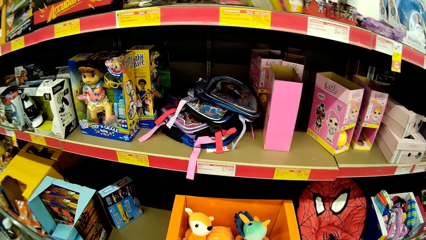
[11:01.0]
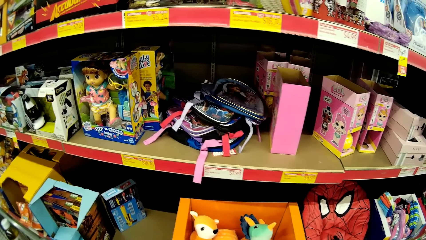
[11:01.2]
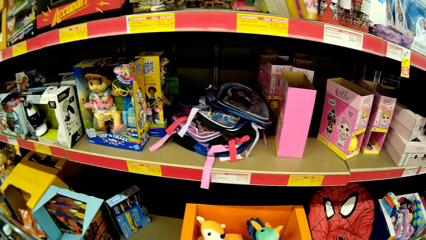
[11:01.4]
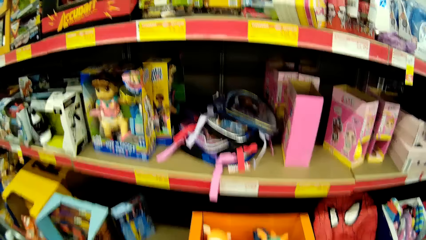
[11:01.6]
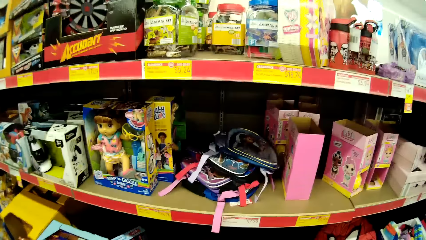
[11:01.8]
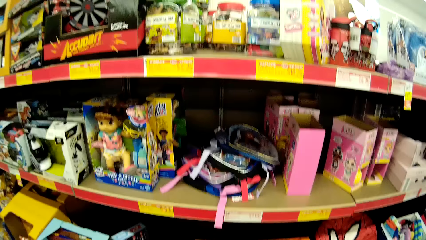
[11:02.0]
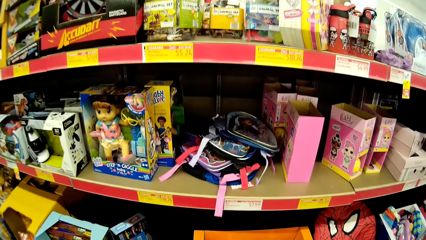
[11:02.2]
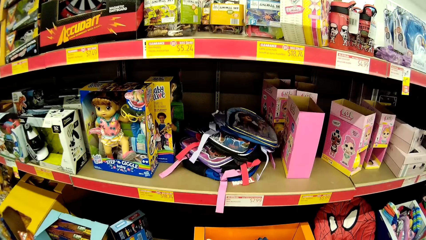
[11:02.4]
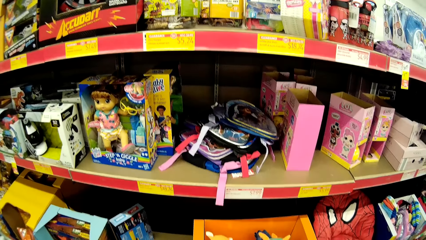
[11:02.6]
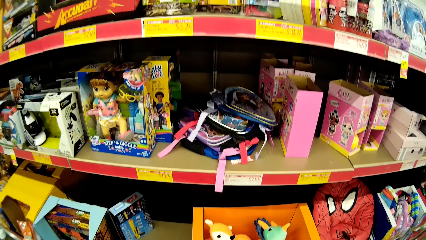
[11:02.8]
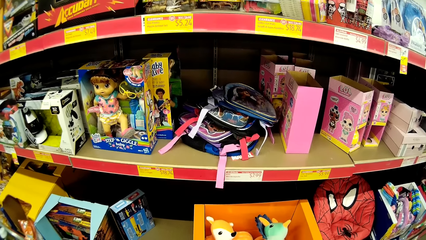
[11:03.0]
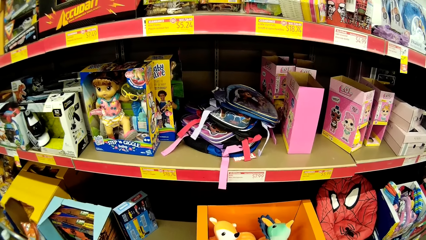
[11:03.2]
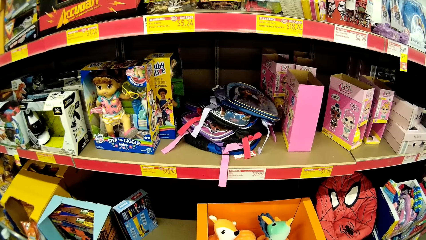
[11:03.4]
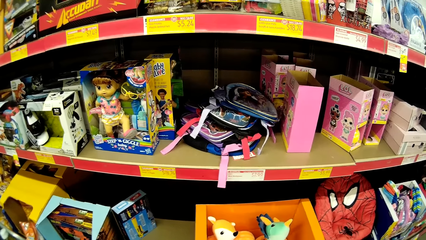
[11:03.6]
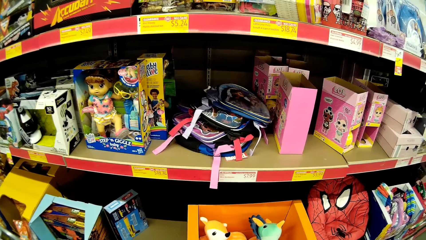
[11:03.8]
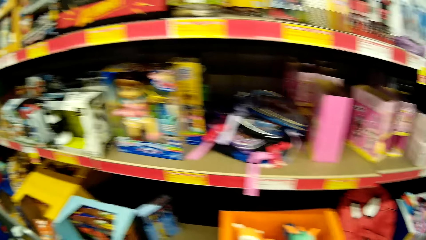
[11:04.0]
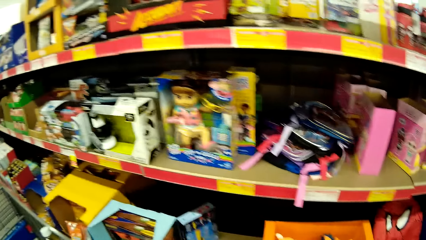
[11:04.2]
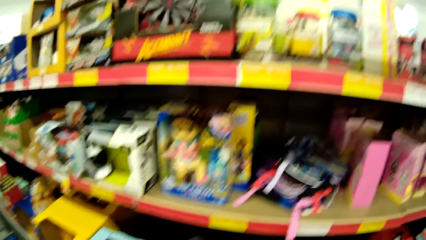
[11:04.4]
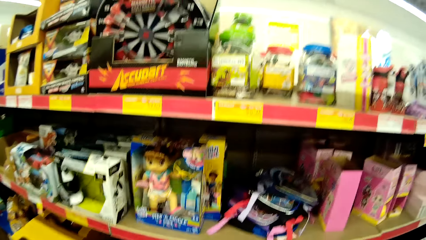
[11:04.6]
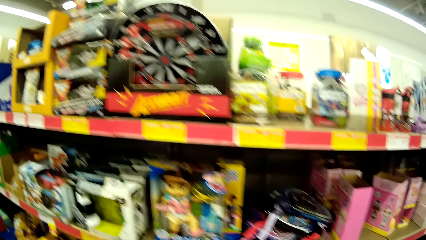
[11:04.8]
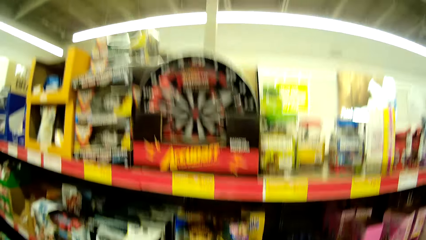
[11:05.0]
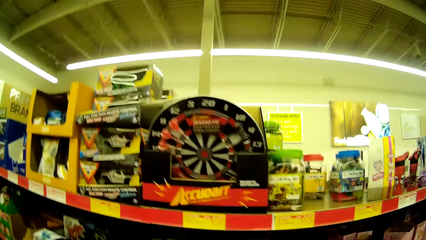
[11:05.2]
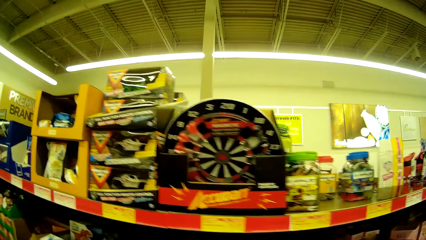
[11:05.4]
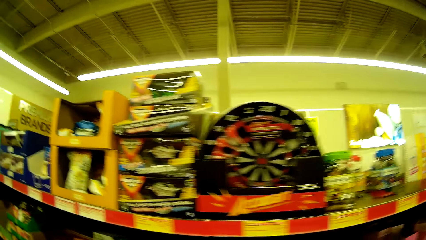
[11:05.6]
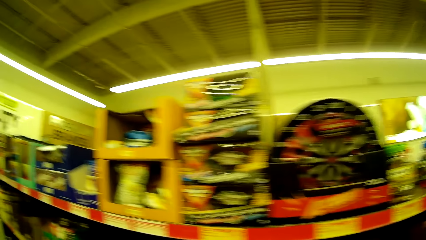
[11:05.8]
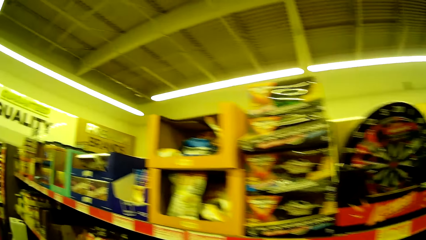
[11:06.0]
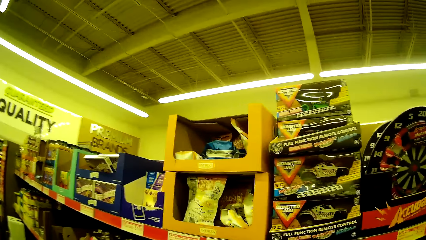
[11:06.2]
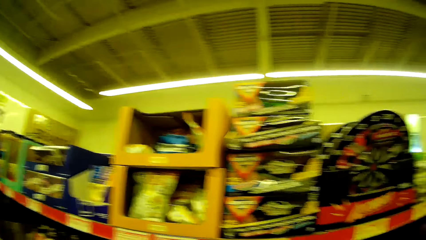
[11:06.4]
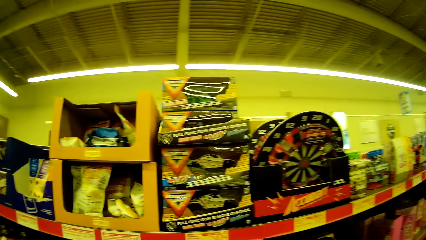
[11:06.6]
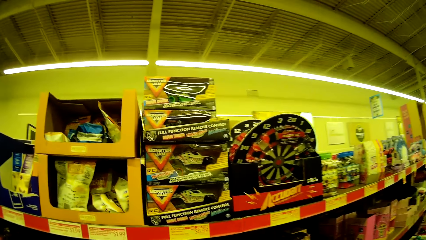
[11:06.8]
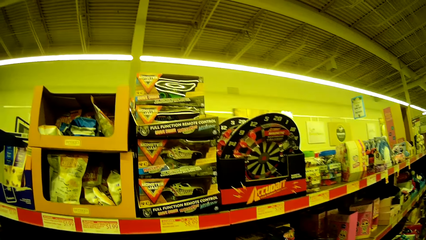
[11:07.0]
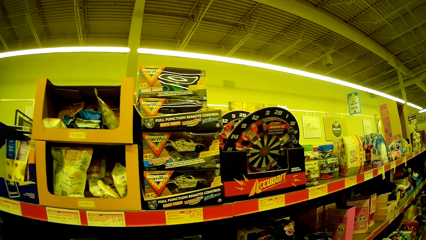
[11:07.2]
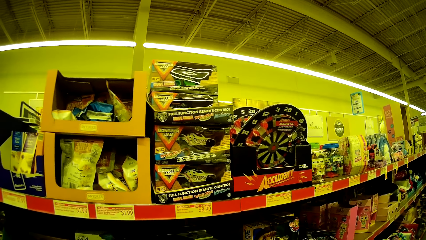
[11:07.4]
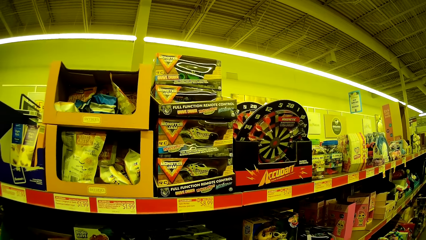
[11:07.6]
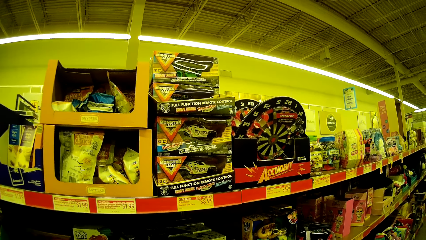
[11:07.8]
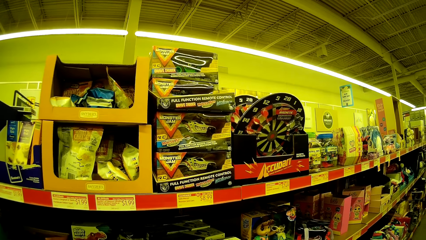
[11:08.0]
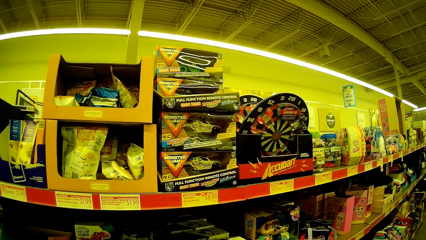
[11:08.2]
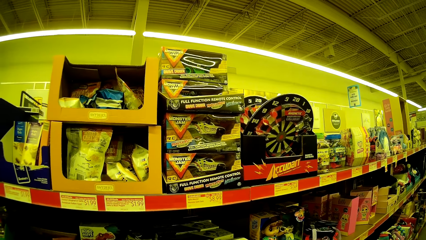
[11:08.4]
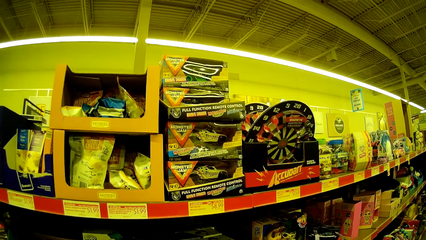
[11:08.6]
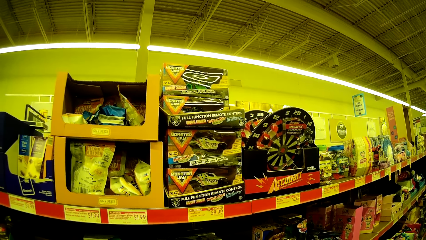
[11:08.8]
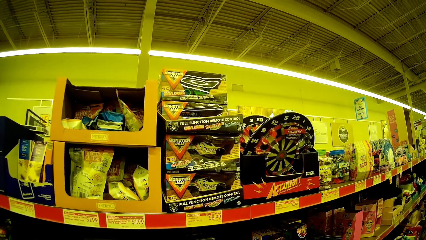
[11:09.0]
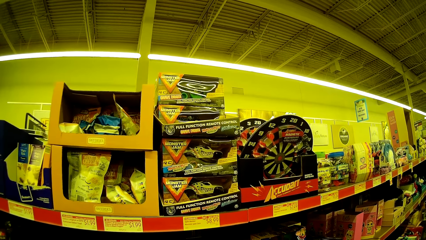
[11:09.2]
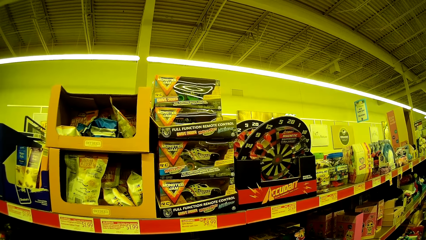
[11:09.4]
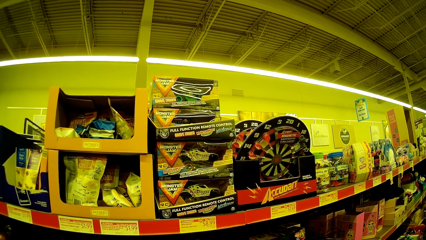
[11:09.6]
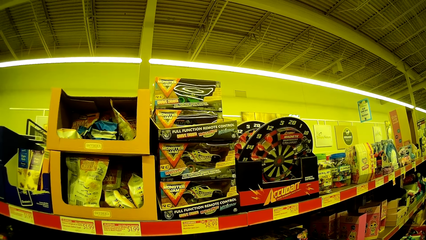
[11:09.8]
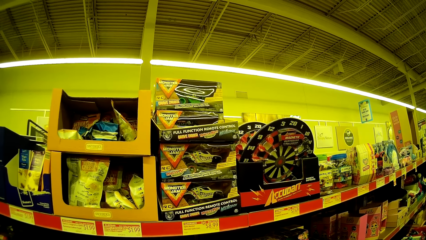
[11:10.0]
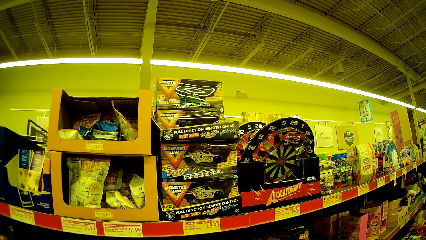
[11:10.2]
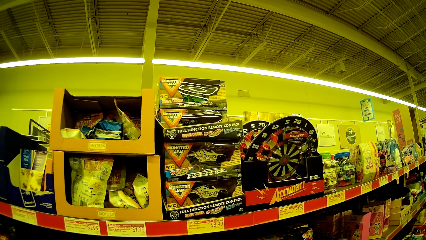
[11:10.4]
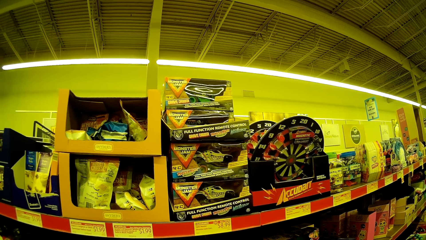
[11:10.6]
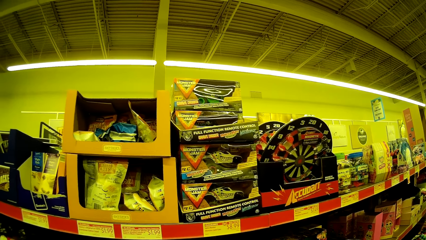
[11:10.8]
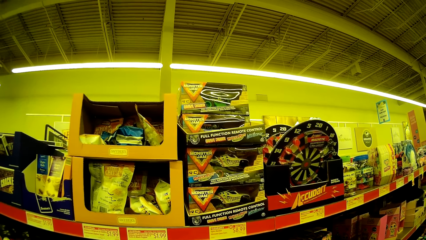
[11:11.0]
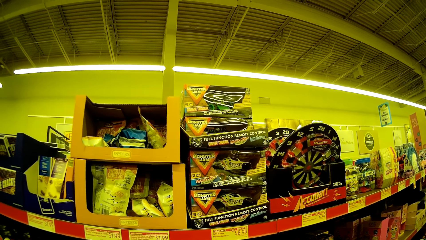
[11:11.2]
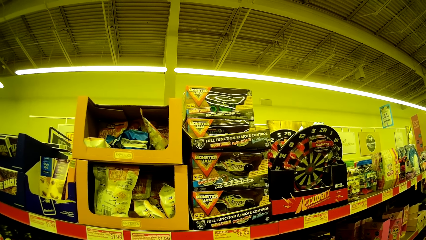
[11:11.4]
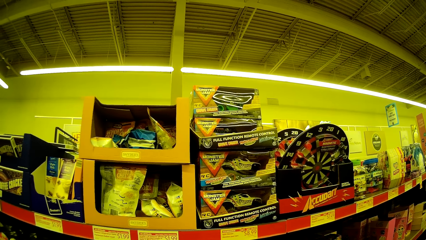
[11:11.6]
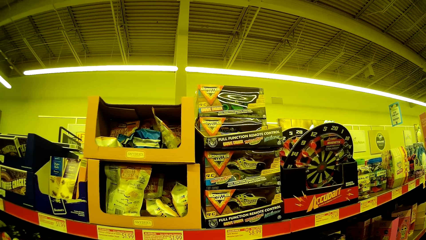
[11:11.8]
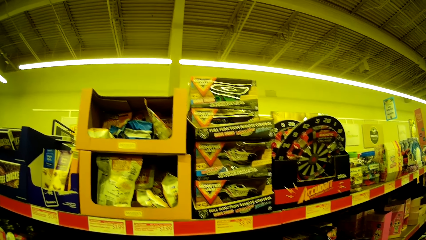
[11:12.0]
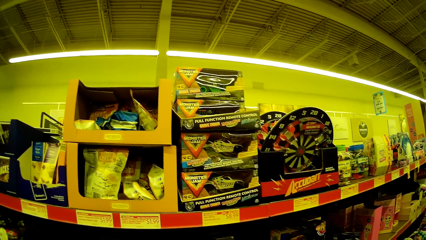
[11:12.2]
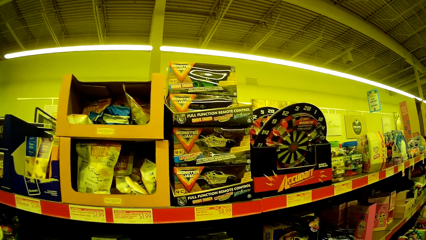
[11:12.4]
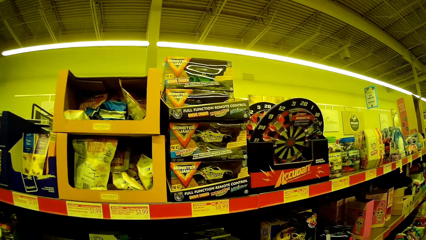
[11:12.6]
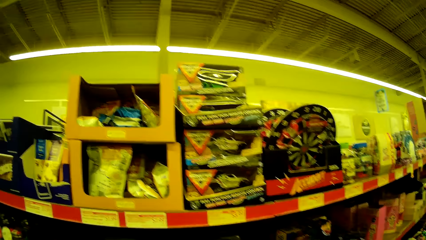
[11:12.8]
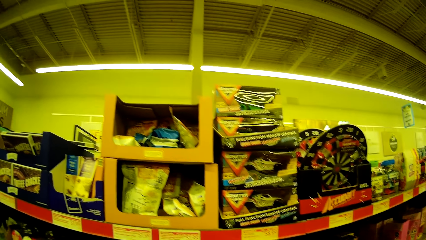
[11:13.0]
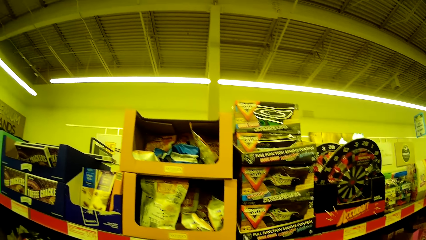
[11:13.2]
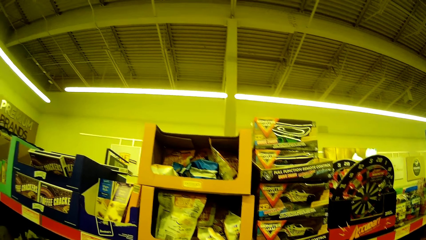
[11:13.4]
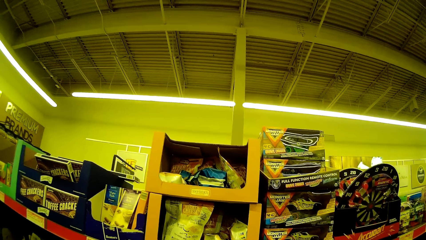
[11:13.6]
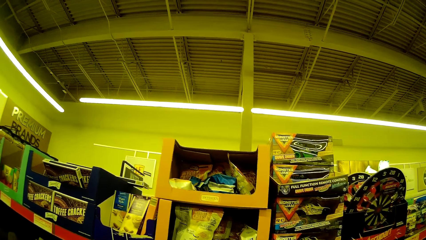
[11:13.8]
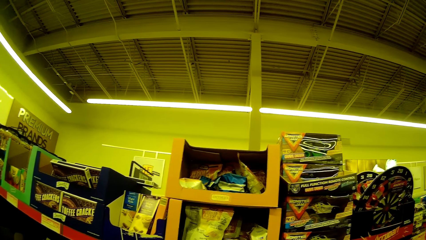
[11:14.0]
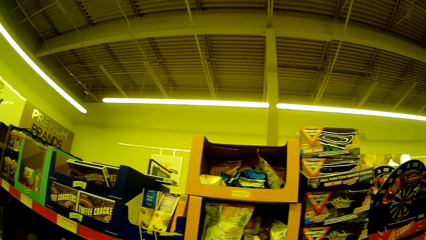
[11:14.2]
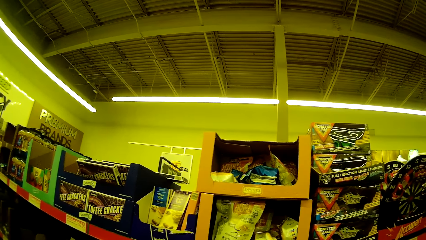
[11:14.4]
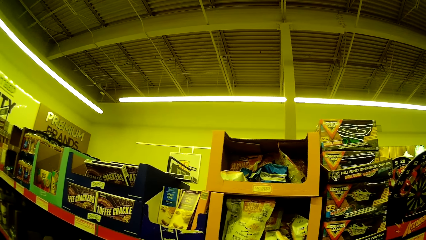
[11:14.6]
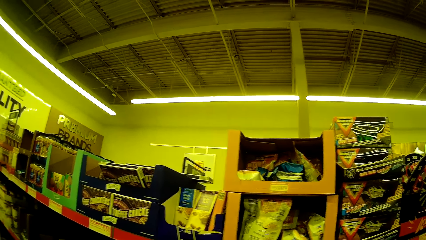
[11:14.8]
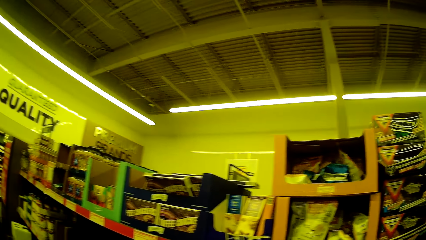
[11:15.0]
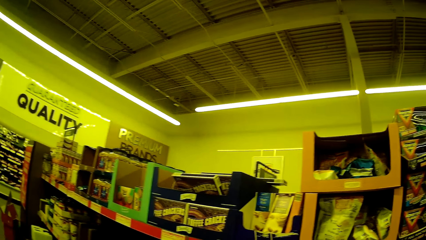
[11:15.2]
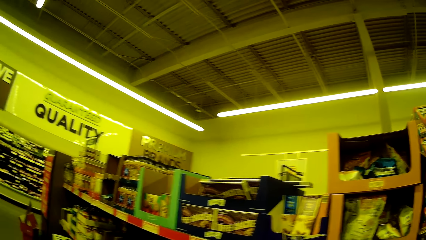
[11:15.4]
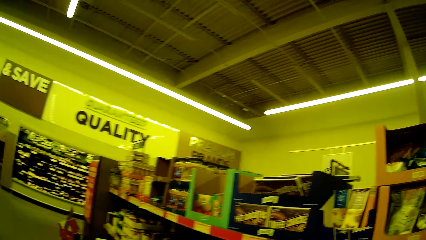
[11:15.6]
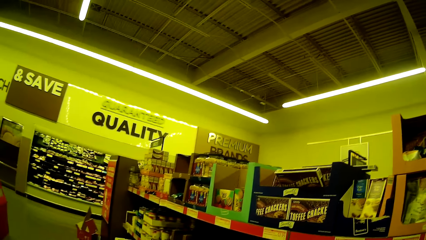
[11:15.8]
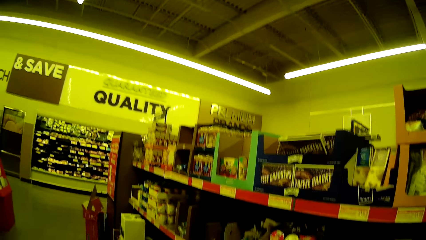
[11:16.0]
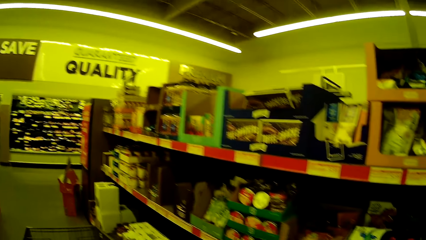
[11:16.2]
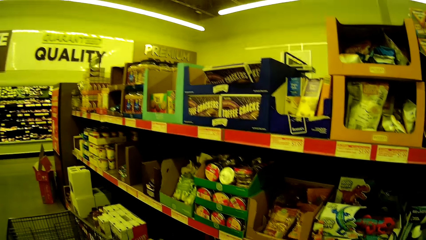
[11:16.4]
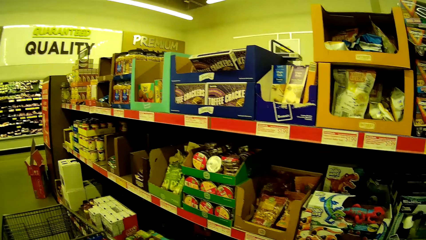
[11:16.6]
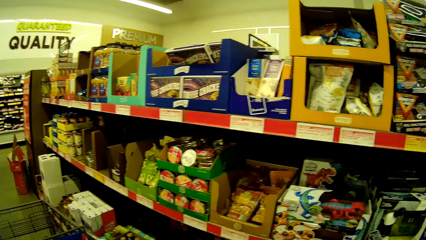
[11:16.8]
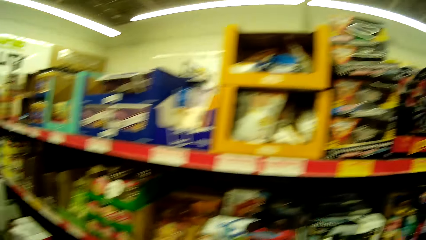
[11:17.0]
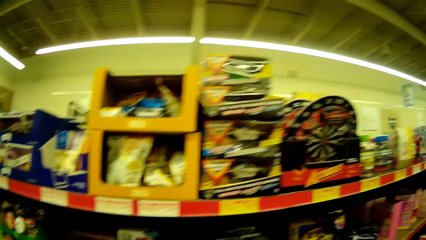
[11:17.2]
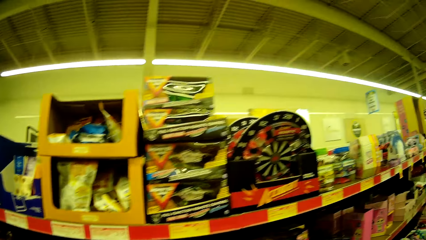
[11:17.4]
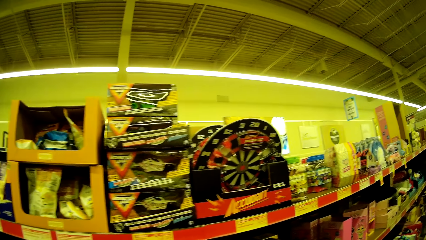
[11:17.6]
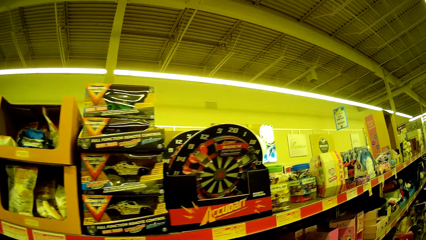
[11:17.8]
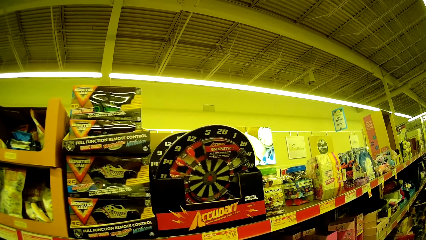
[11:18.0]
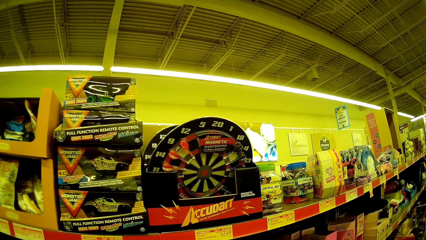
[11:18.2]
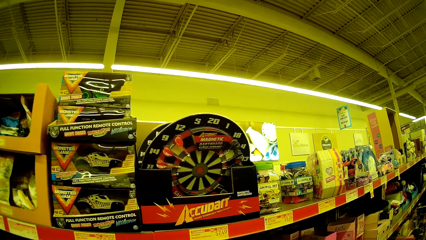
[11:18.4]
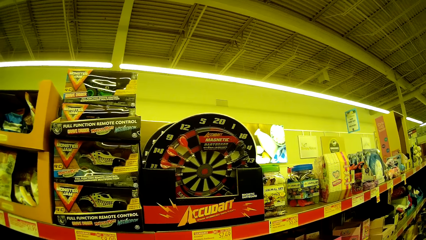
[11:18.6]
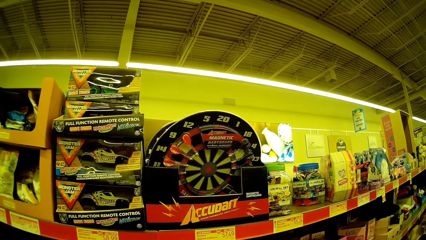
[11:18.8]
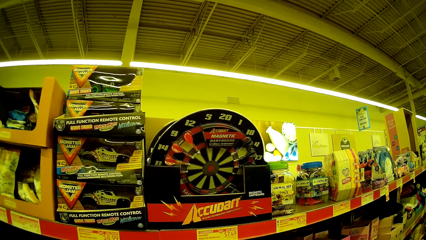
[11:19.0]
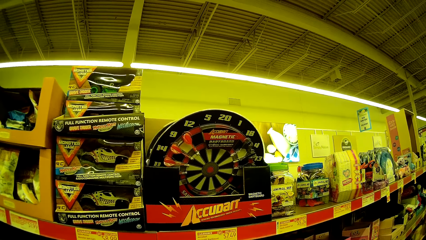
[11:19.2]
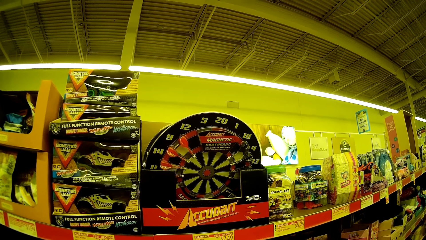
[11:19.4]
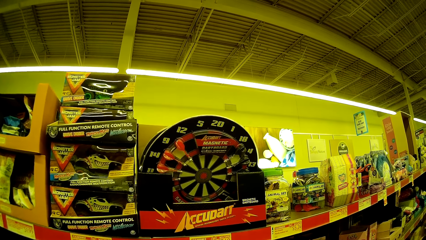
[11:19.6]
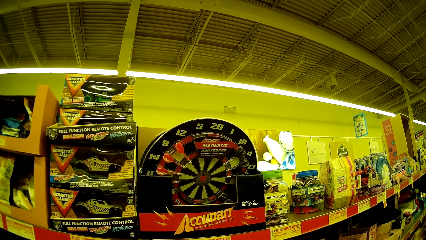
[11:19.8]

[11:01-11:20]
The camera wearer stares at the items on the shelves.
